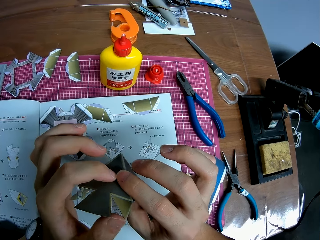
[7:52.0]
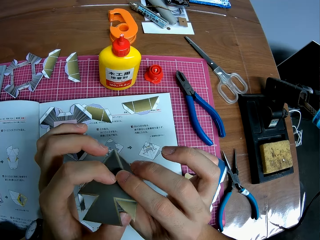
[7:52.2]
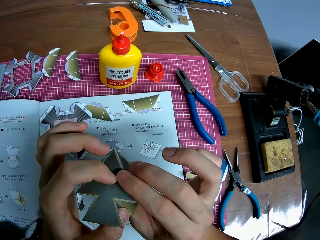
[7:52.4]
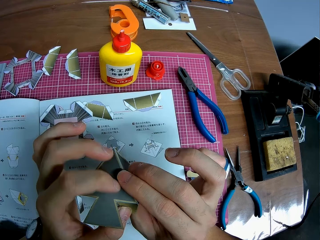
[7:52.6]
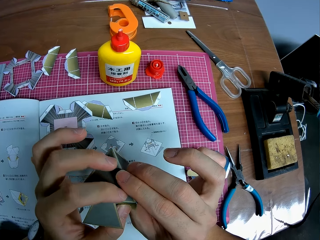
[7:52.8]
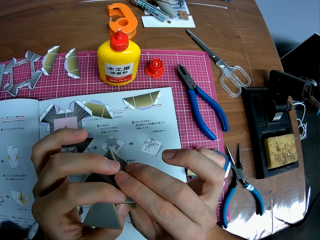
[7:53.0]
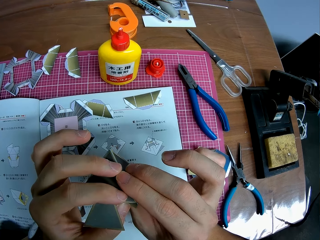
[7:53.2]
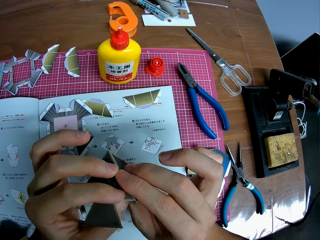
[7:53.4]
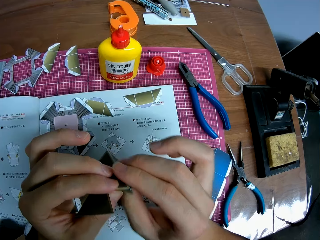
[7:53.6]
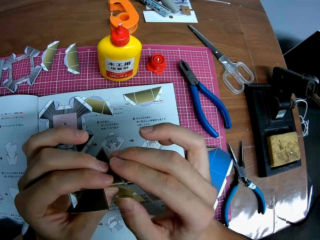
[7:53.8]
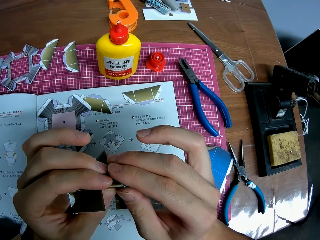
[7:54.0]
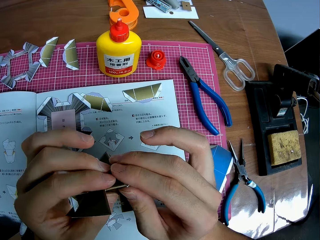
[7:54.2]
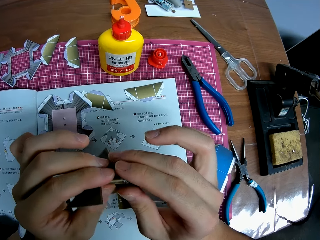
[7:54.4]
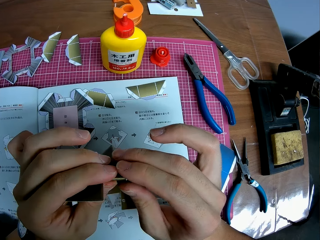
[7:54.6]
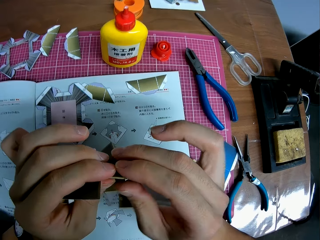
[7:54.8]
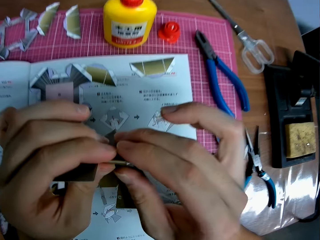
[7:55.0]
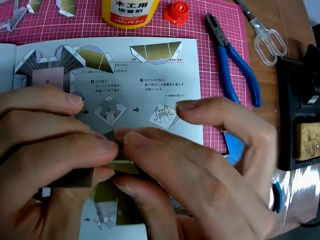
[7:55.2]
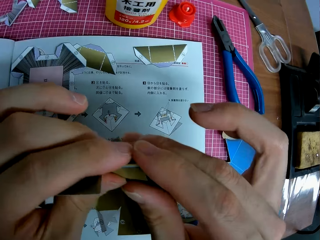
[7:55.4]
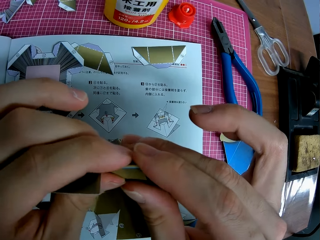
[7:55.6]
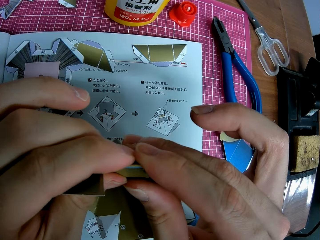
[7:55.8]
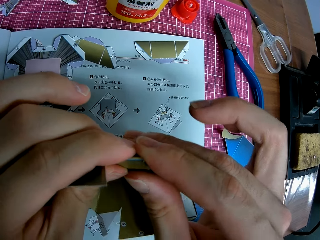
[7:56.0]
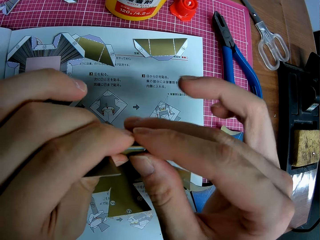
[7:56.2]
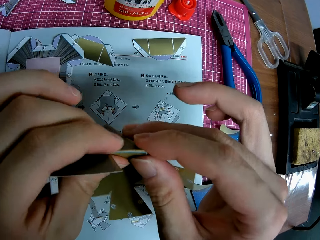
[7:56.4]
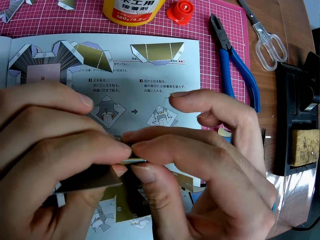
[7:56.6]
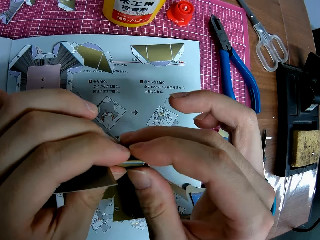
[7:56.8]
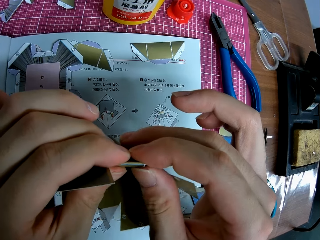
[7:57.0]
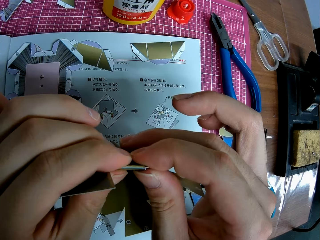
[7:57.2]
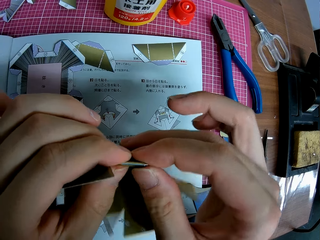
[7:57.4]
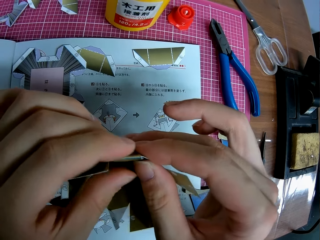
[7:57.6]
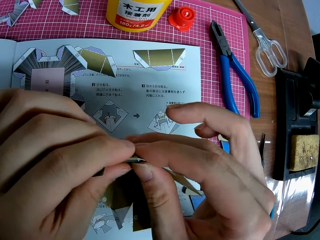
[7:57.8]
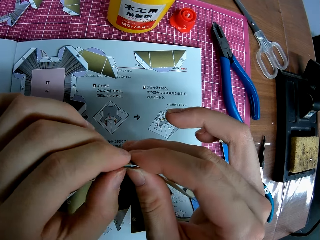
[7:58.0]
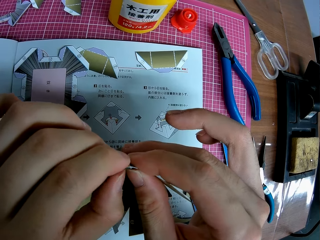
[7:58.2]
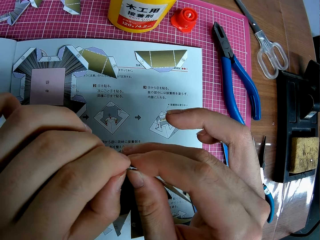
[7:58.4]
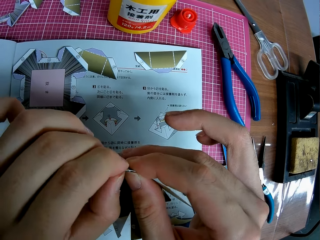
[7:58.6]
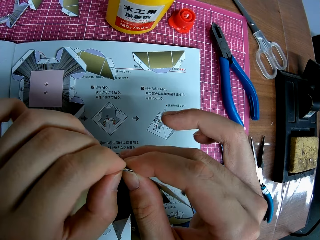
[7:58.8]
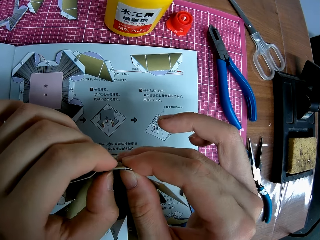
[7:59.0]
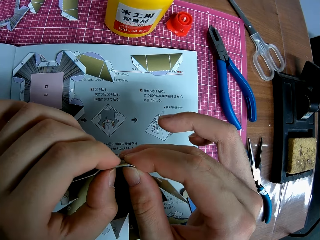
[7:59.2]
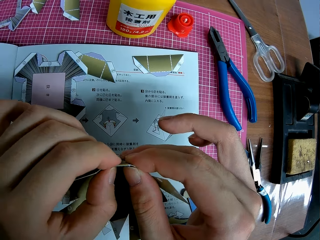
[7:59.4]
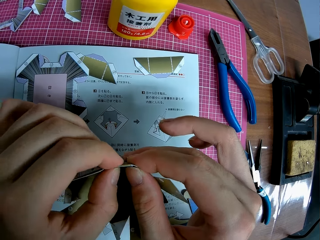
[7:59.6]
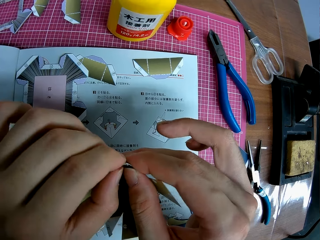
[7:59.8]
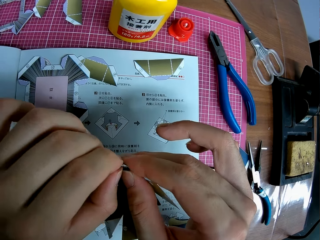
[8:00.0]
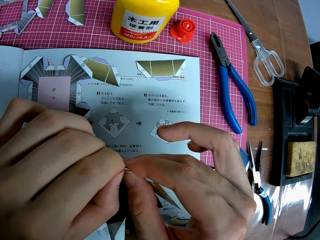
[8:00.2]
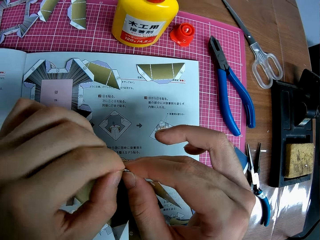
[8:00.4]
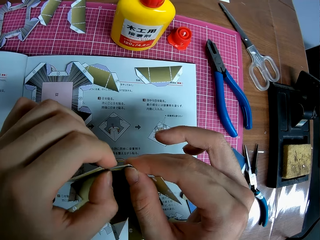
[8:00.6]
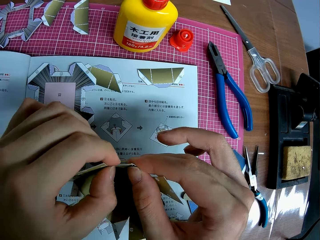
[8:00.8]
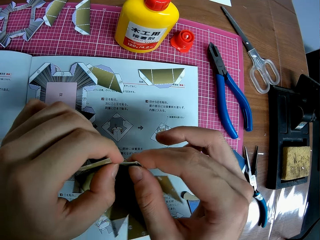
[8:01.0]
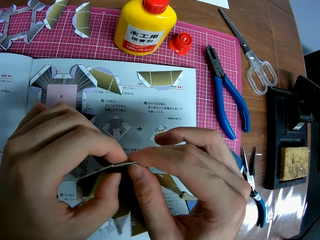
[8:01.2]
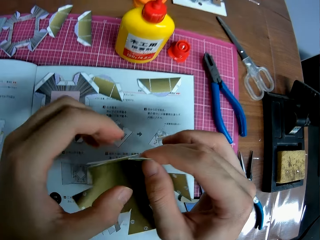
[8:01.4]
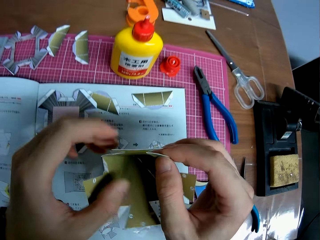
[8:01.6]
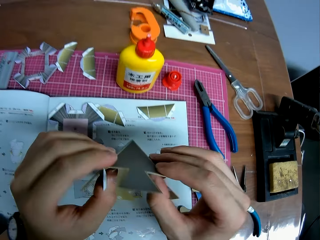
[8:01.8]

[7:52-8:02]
The camera wearer folds the model paper.

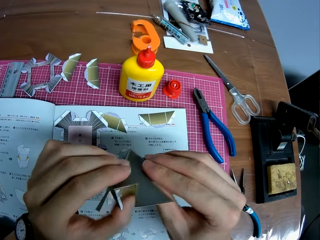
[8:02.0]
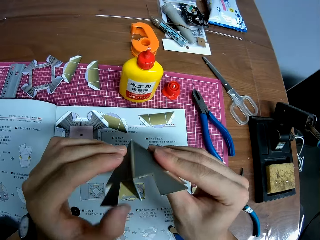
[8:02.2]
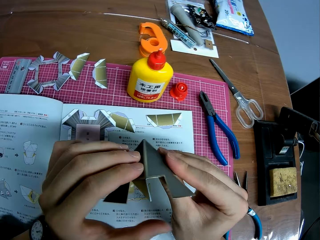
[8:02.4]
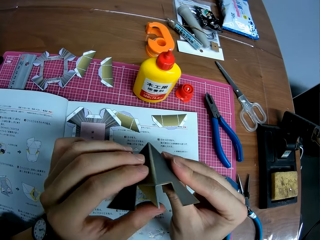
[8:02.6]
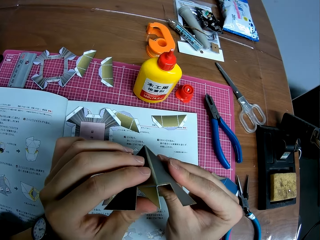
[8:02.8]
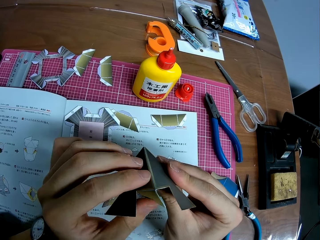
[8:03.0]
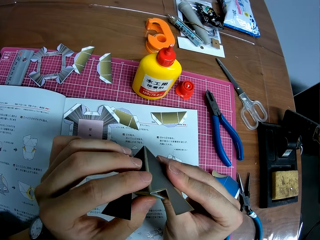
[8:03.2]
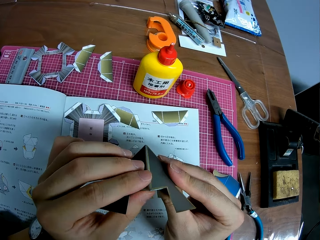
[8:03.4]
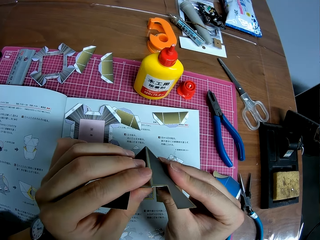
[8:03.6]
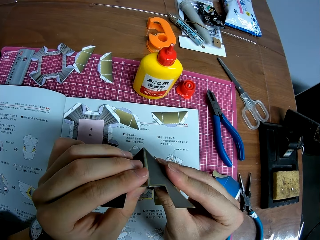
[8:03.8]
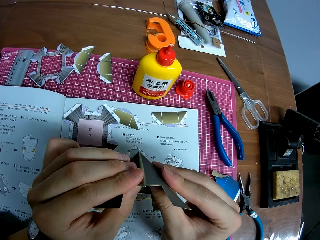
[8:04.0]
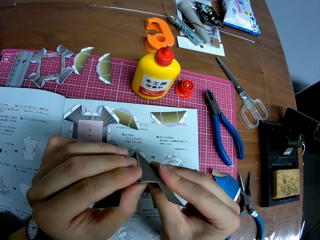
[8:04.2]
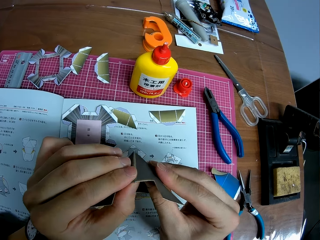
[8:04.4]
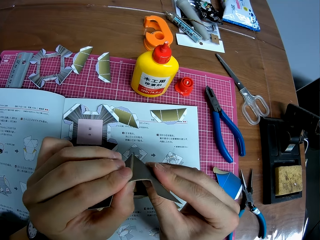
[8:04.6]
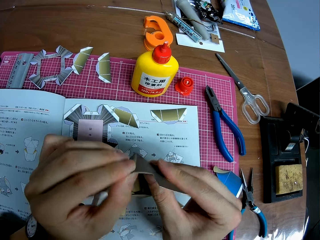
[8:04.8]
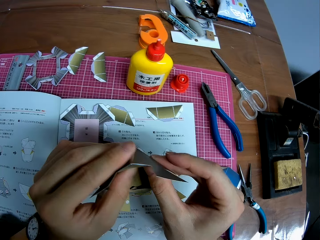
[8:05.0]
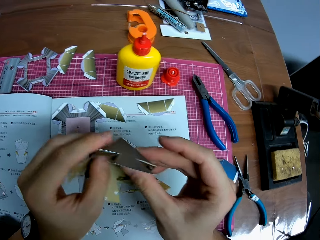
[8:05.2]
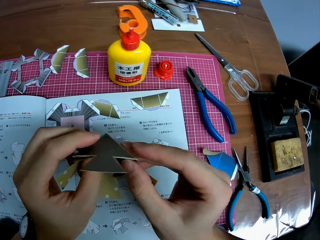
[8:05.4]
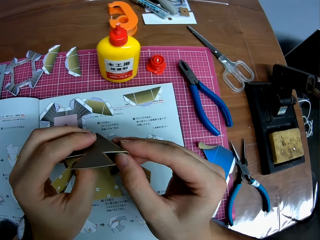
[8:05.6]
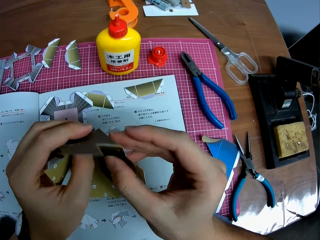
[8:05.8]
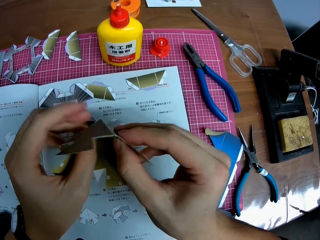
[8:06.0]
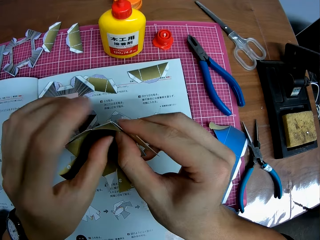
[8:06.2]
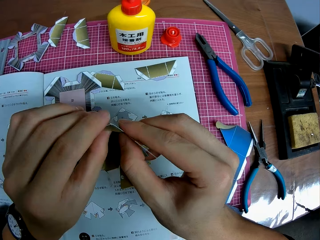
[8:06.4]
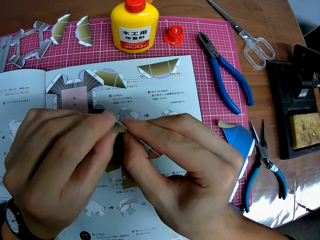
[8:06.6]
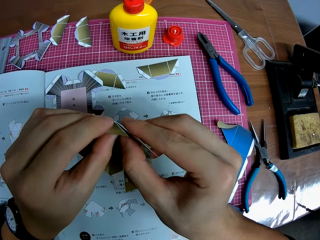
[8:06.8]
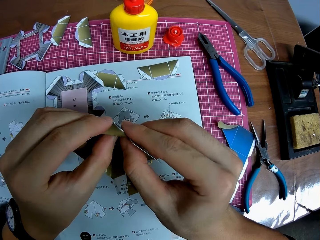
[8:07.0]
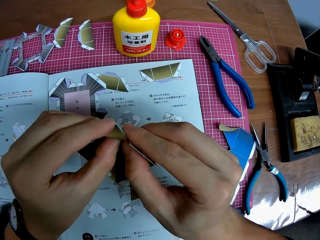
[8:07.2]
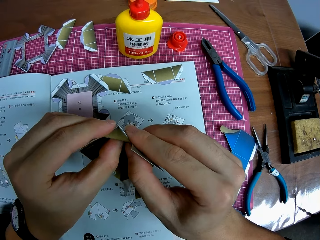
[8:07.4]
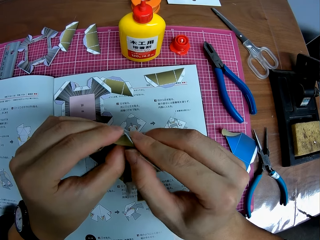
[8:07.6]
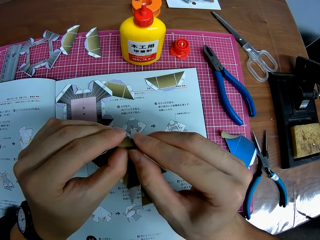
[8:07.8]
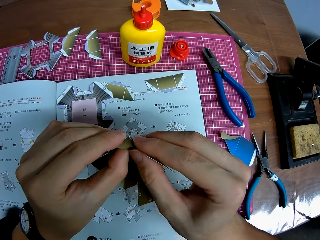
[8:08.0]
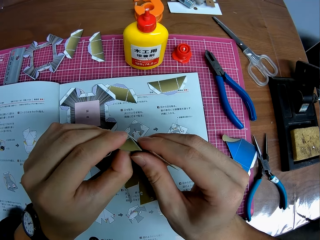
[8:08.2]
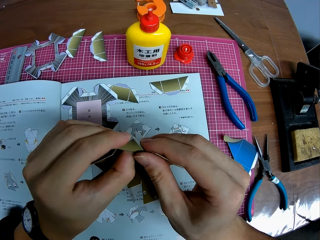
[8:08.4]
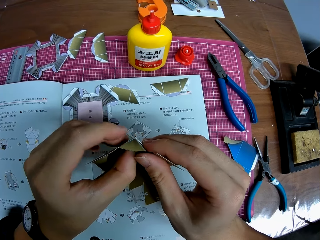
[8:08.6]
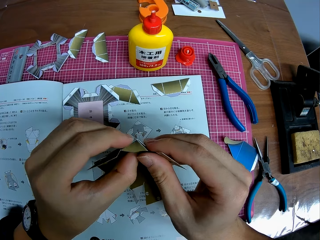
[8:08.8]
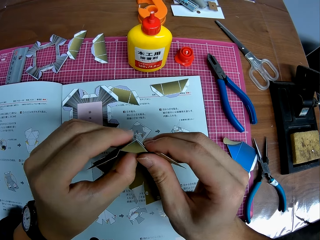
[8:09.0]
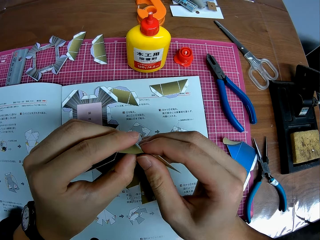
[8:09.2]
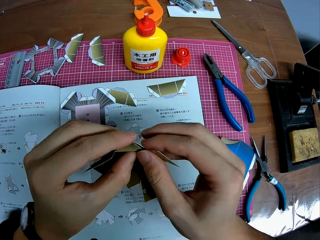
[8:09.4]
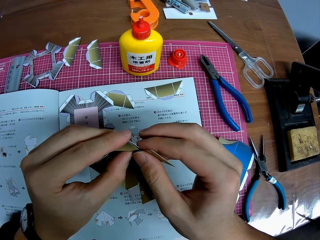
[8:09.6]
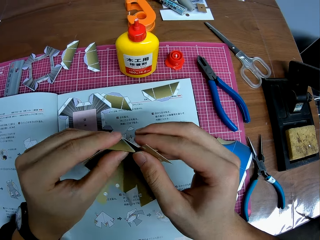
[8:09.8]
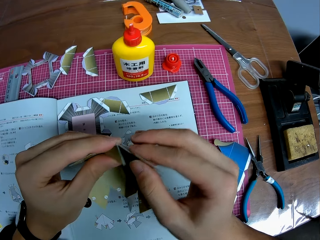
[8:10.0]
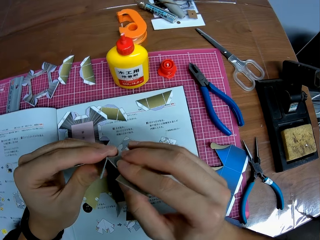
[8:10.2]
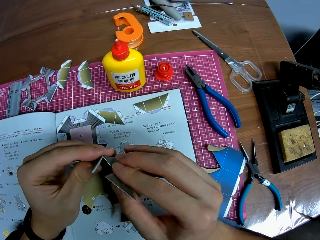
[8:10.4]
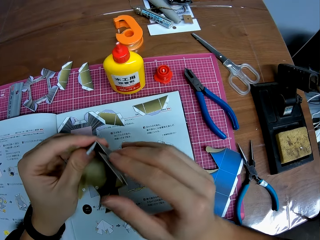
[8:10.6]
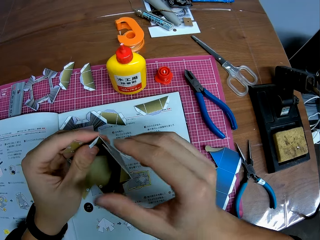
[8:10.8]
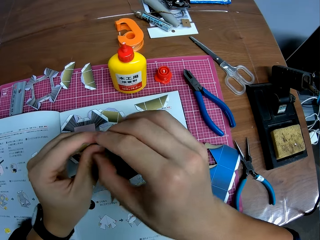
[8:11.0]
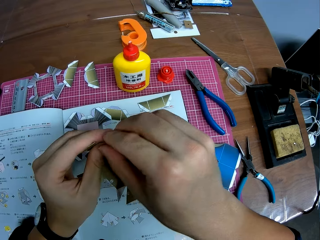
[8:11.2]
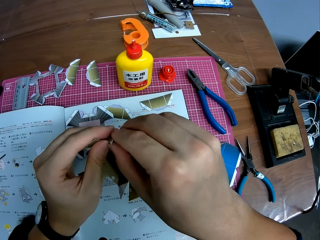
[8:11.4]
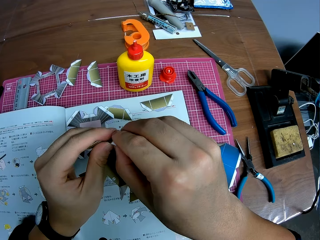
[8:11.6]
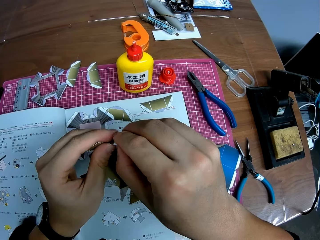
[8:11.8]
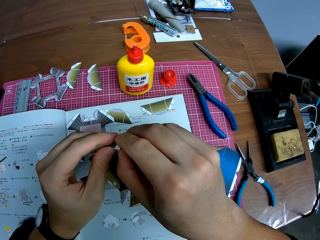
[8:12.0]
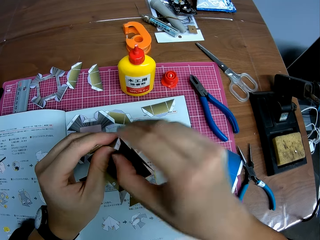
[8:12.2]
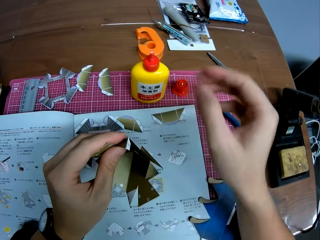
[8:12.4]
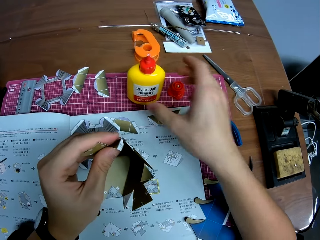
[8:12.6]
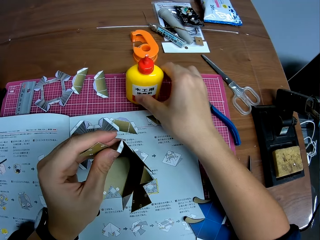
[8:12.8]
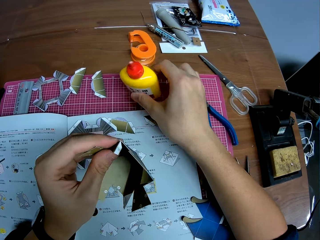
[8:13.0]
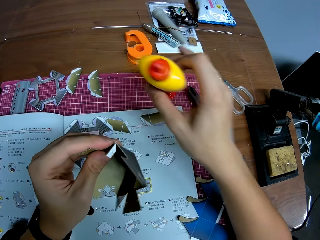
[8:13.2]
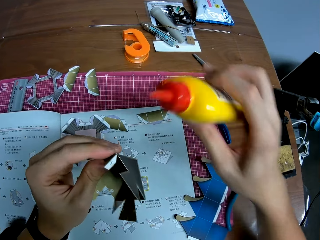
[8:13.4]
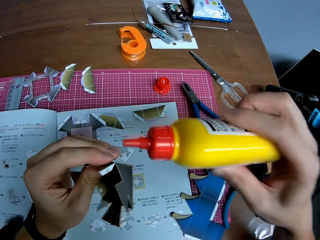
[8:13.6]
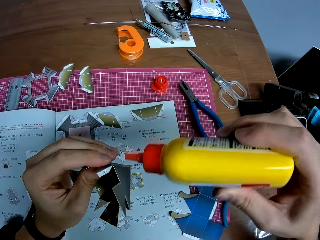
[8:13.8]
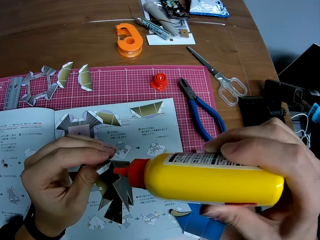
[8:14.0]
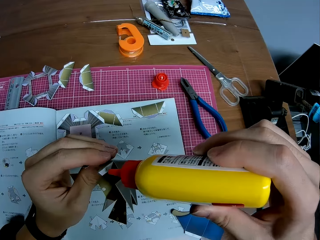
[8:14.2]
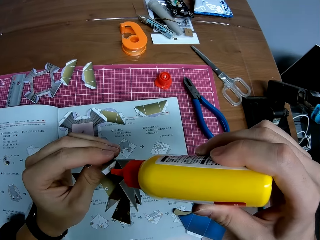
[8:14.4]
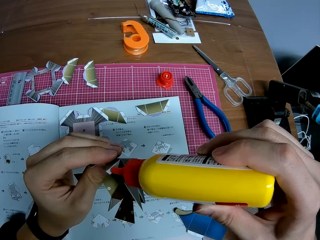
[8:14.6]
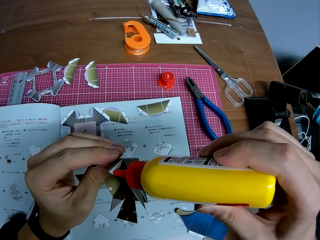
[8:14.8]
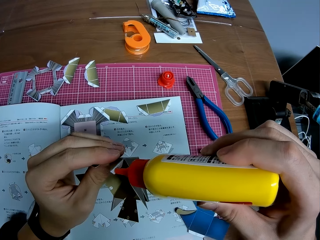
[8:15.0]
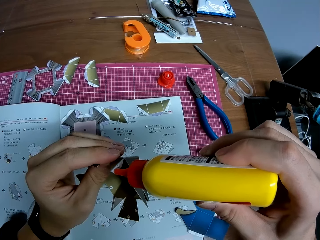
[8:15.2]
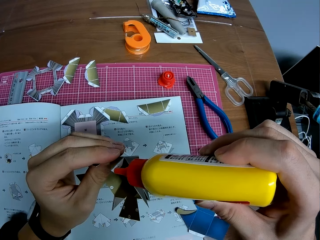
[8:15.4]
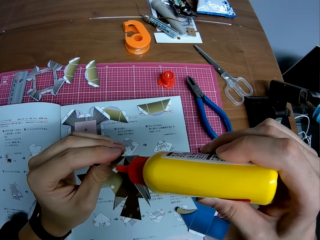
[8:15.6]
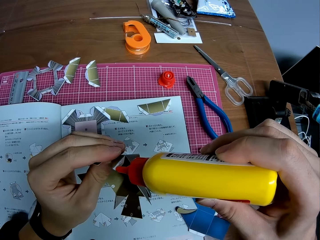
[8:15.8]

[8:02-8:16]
The camera wearer rotates the model paper. They fold the model paper, take the glue bottle and glue a part of the craft.
